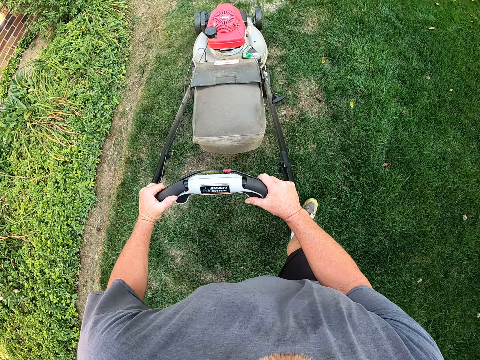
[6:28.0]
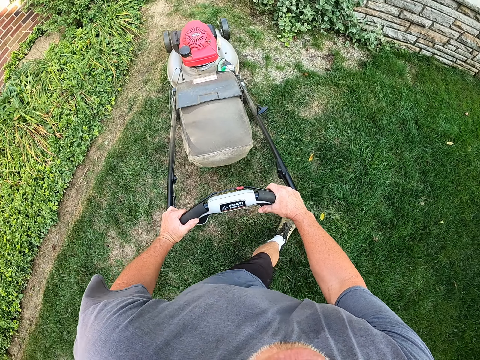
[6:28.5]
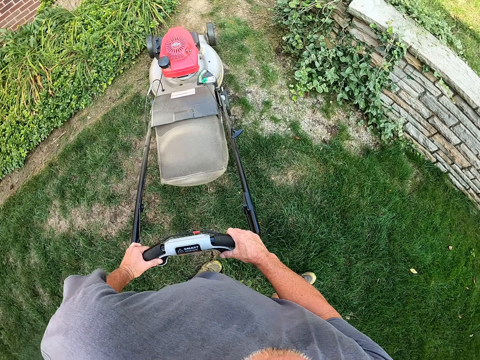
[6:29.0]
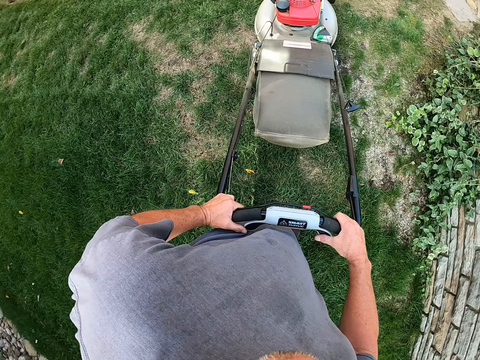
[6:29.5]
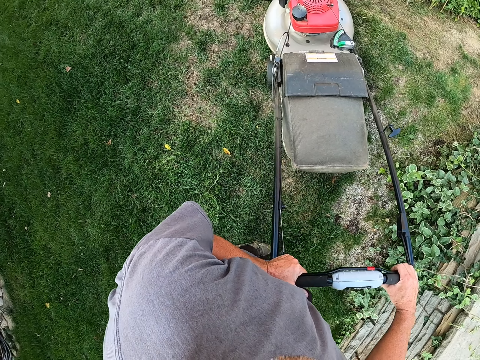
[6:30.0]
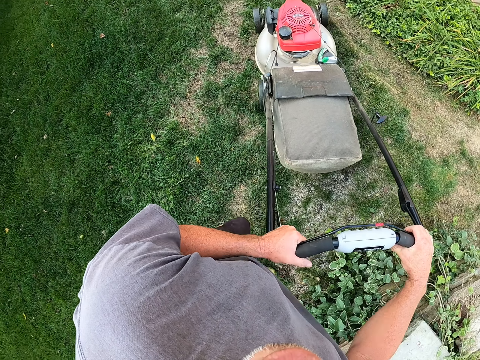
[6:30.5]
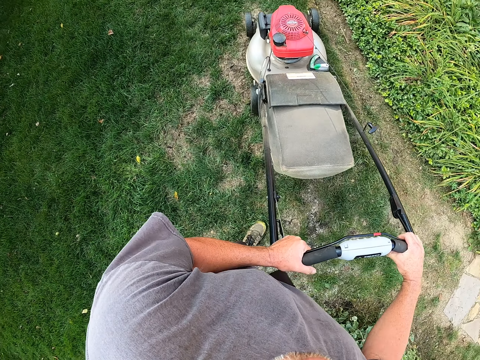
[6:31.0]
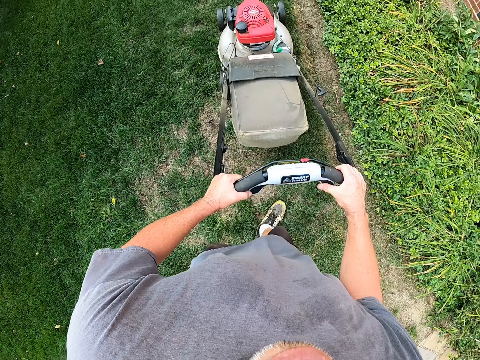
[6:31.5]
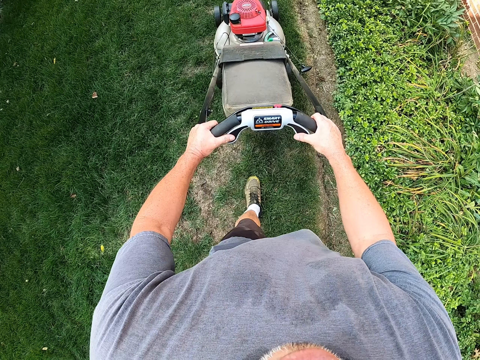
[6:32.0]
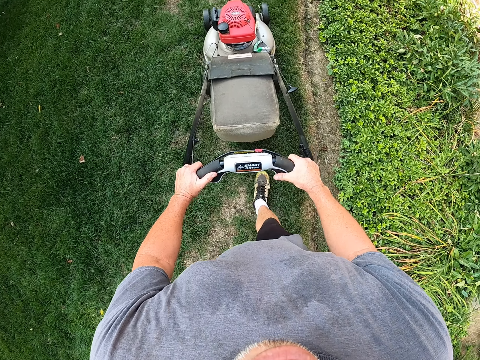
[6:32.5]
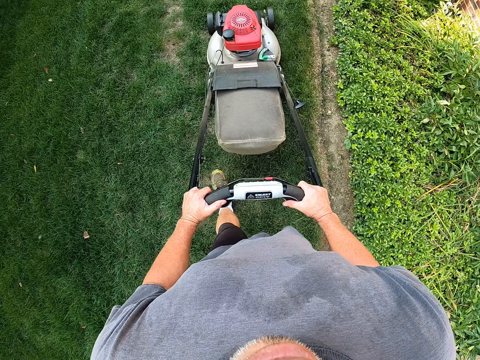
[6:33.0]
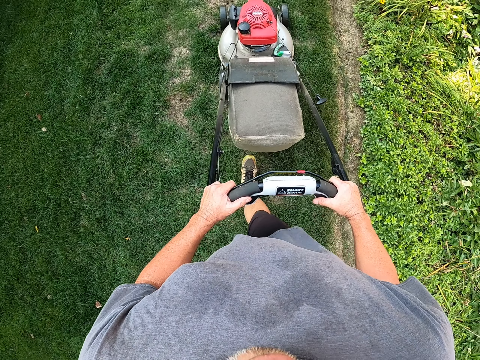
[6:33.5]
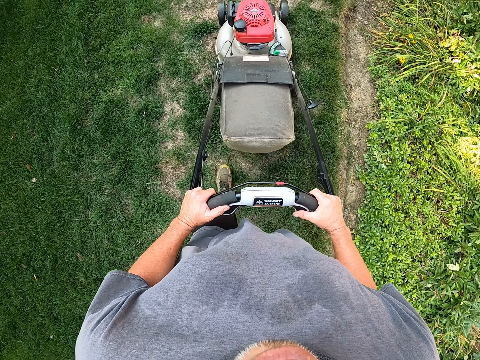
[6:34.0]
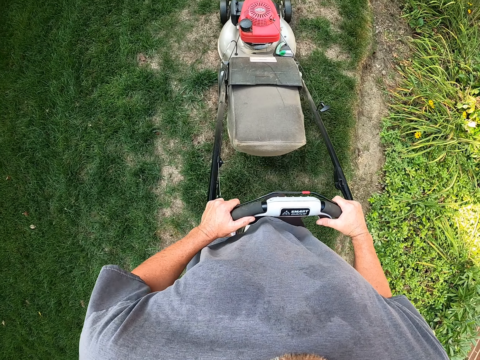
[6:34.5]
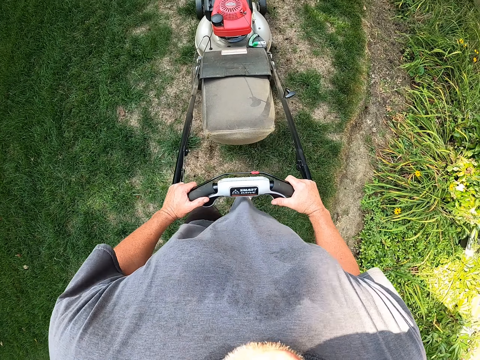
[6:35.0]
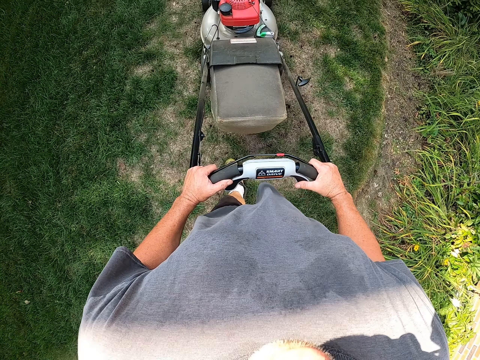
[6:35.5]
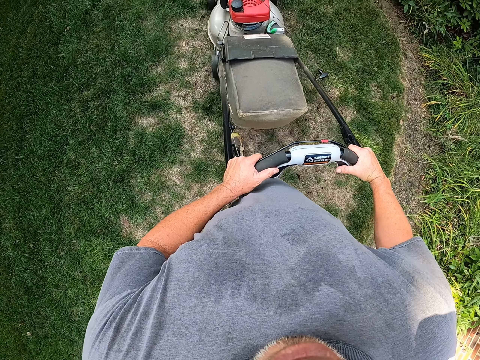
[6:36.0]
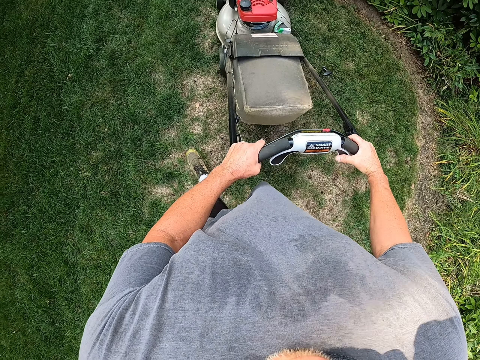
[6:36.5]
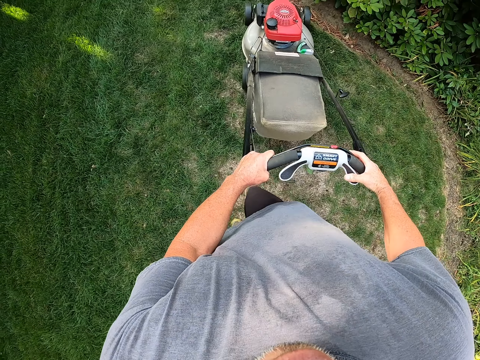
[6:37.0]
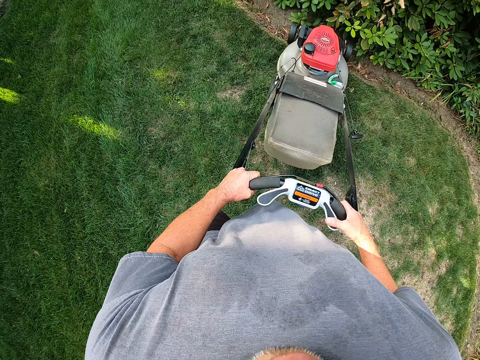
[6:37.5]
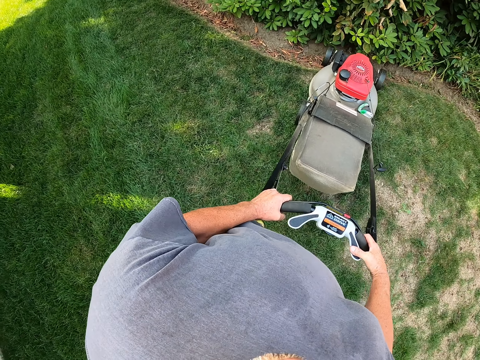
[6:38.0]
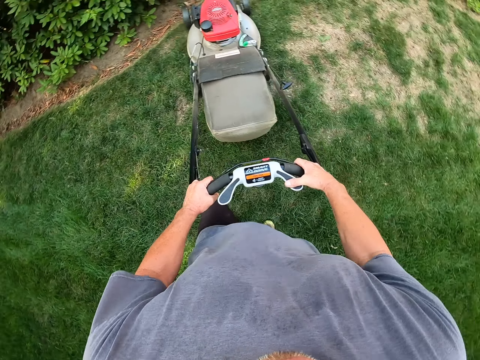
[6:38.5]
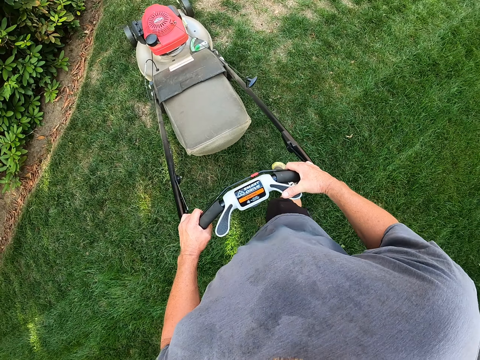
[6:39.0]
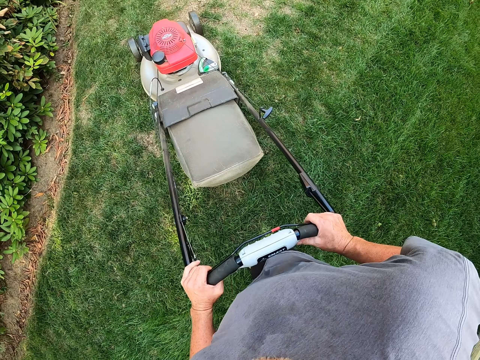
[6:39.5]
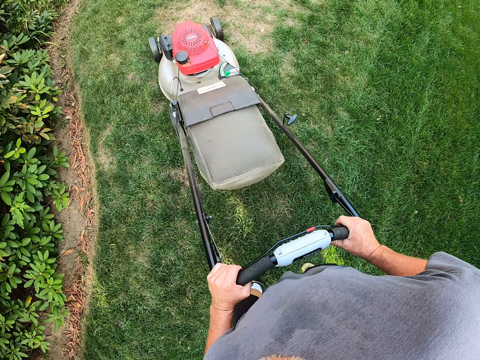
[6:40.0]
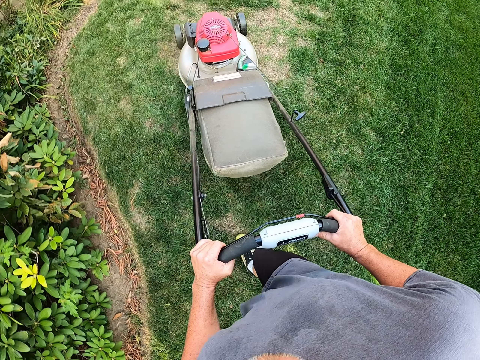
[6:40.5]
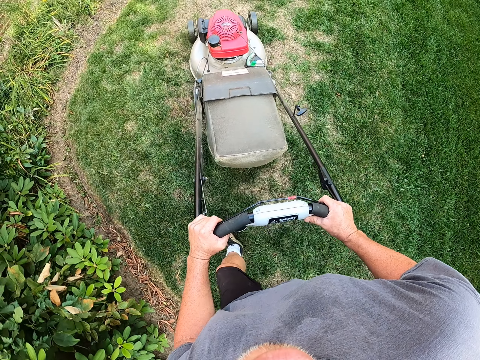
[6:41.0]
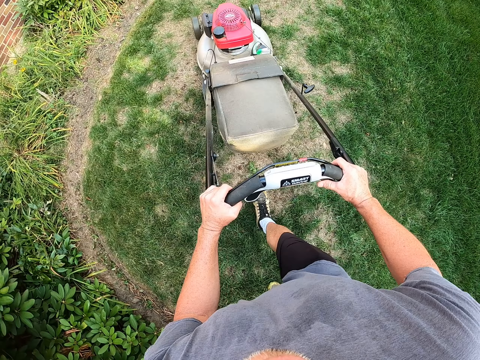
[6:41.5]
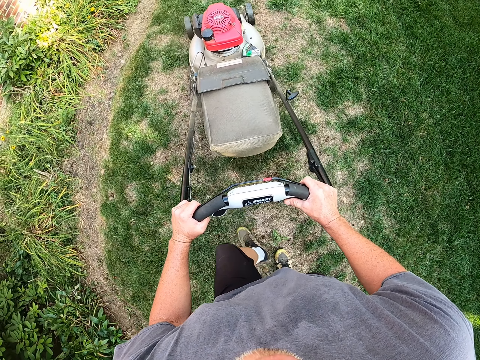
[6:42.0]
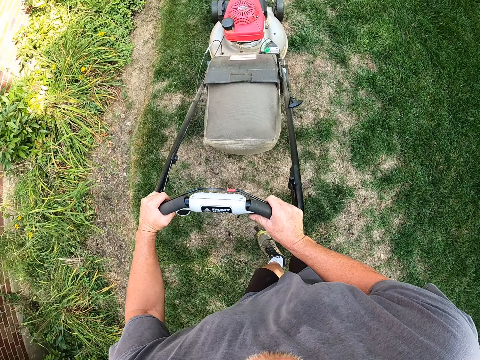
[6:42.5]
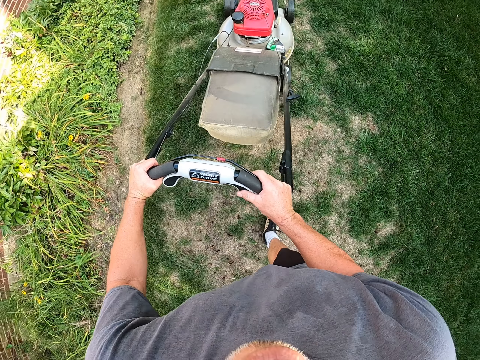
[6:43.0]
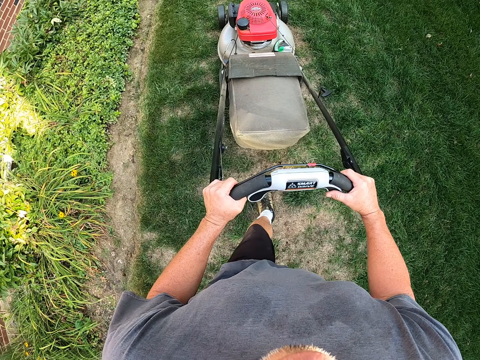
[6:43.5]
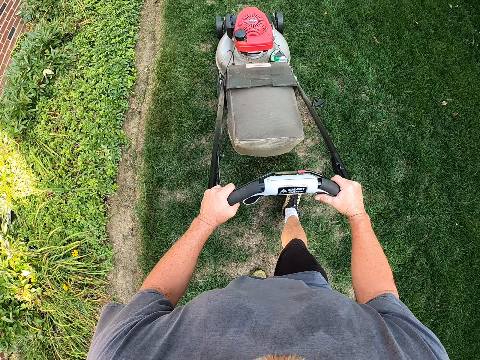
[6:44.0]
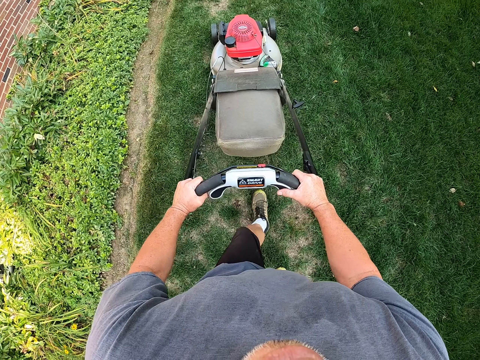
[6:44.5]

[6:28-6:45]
The camera wearer turns left. They cut grass with a lawn mower. They turn left. They cut grass with the lawn mower.

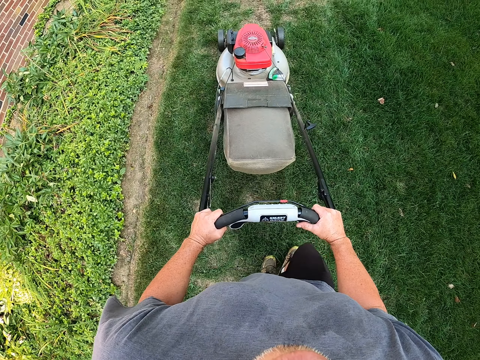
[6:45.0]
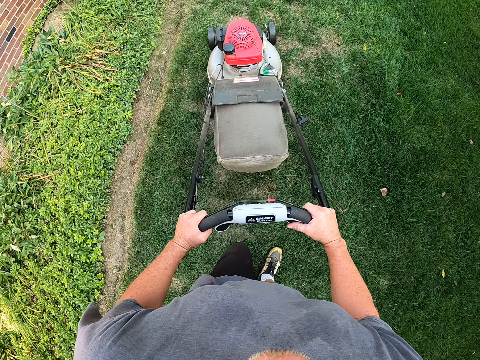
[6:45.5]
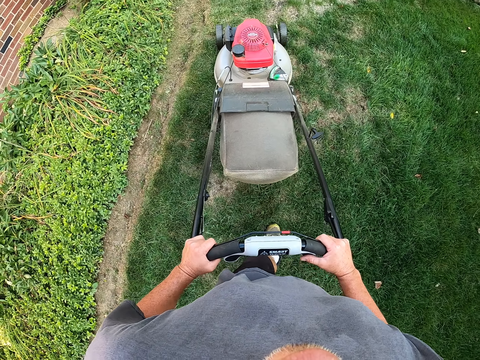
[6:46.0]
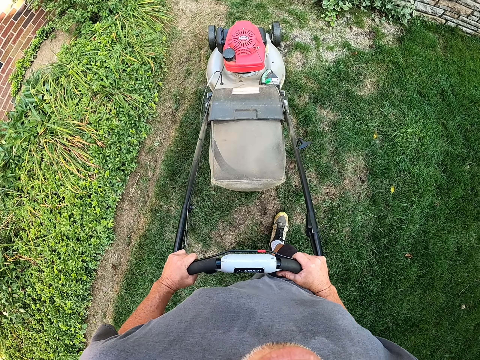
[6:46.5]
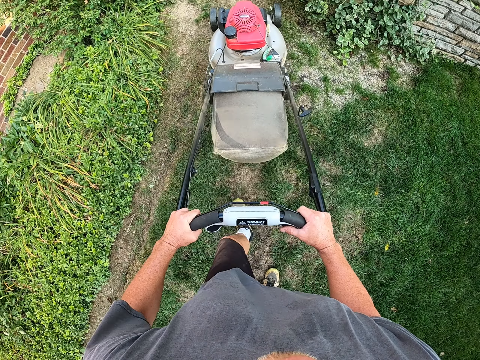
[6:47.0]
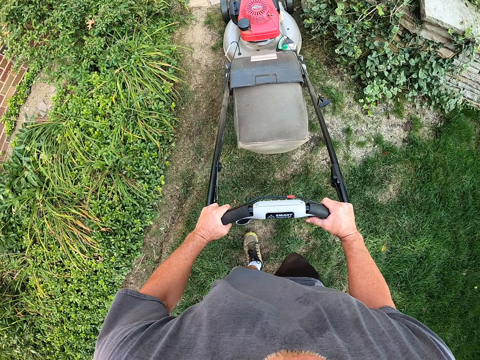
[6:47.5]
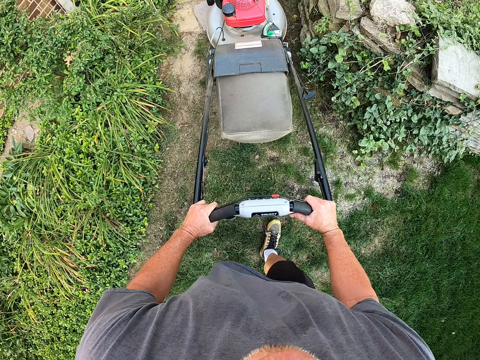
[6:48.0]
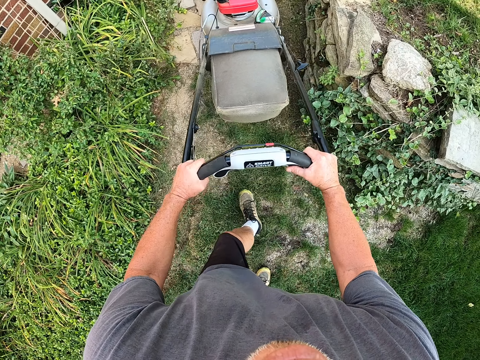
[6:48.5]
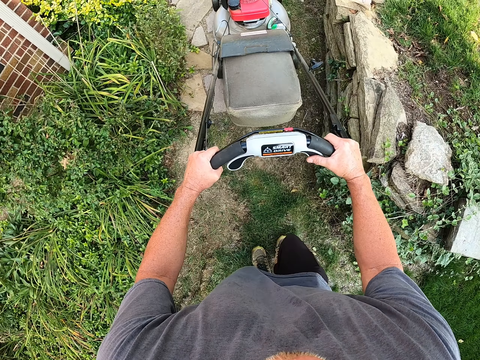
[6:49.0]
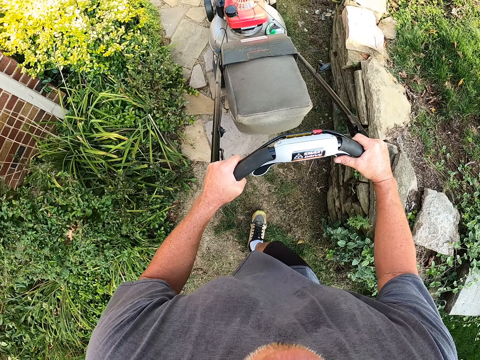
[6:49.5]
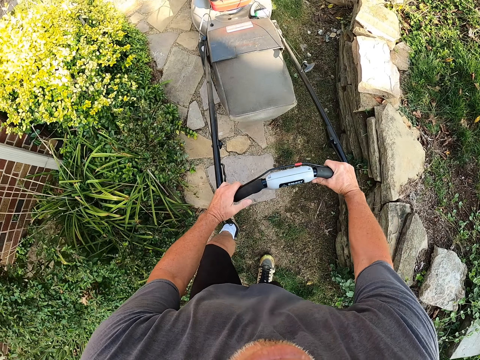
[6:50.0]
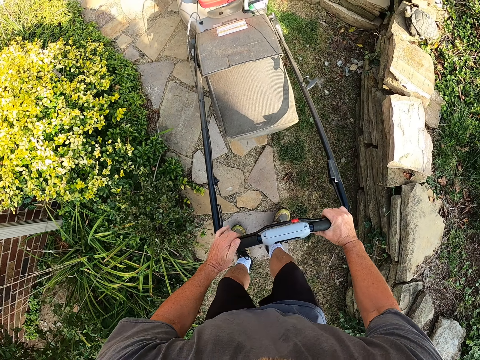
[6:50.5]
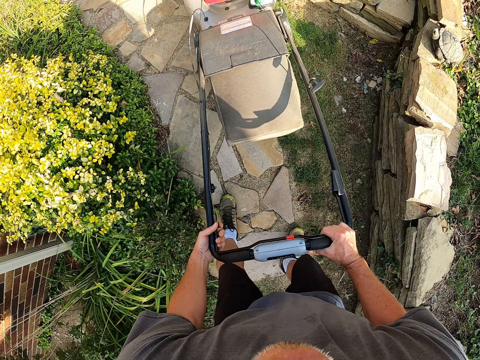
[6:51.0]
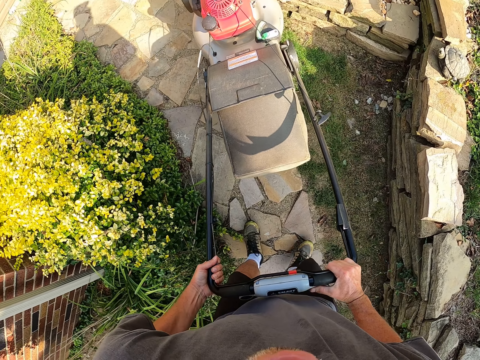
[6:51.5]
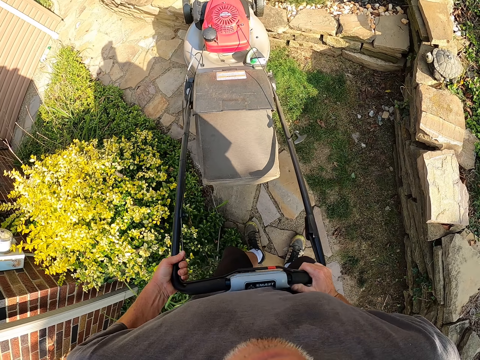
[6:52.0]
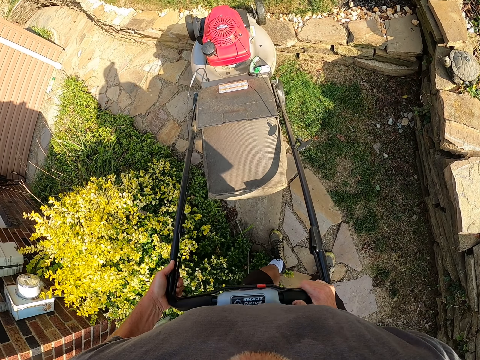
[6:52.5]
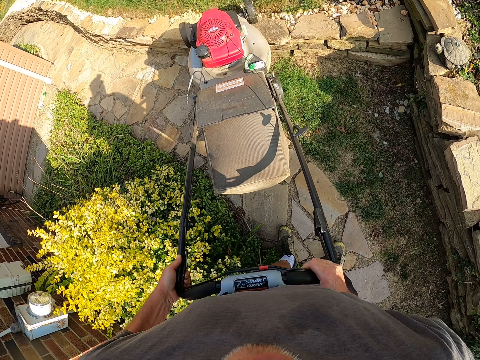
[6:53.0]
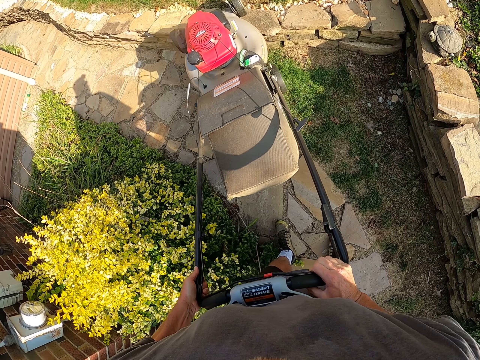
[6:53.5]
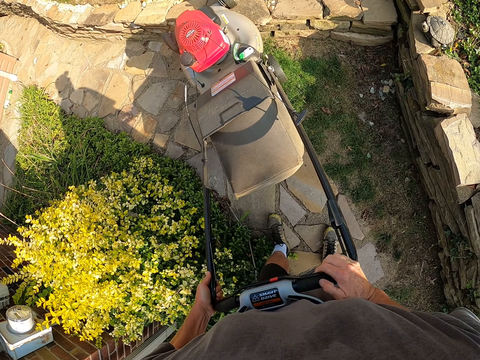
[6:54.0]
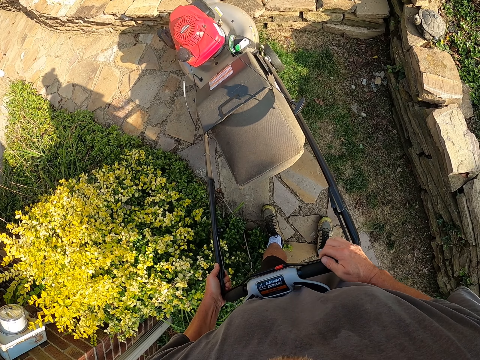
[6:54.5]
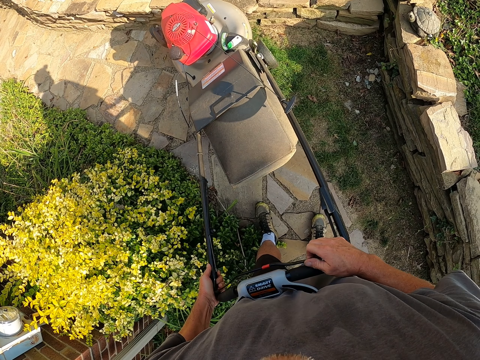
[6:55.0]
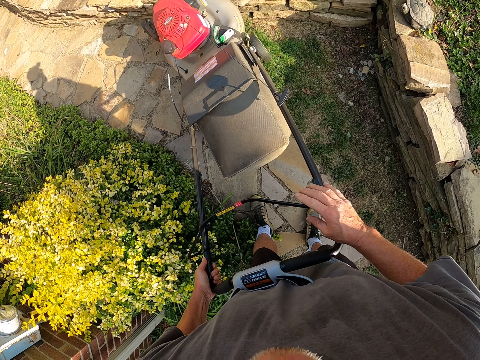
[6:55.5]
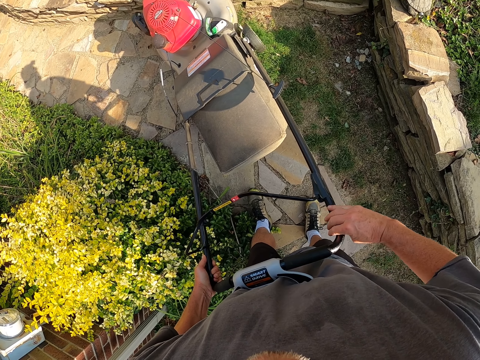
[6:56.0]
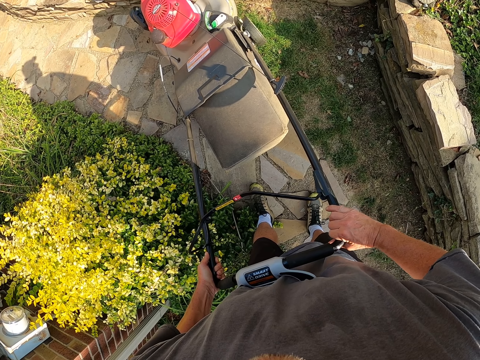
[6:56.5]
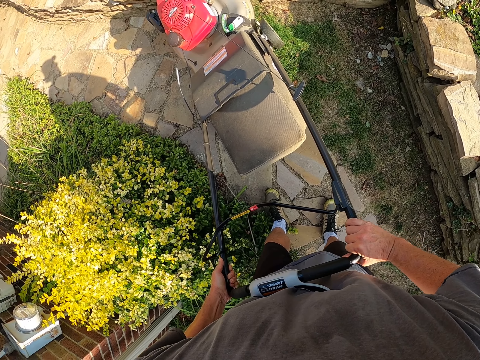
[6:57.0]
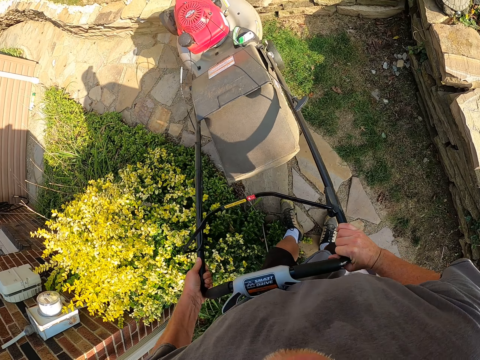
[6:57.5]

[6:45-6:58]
The camera wearer pushes the lawn mower on the pavement. They push the lawn mower.
